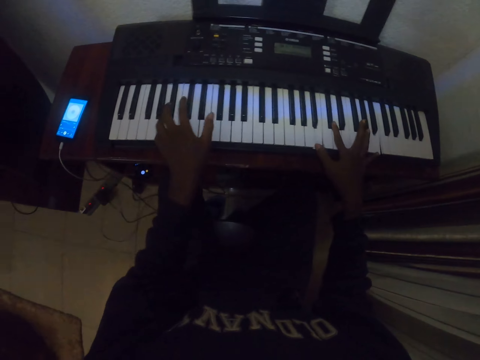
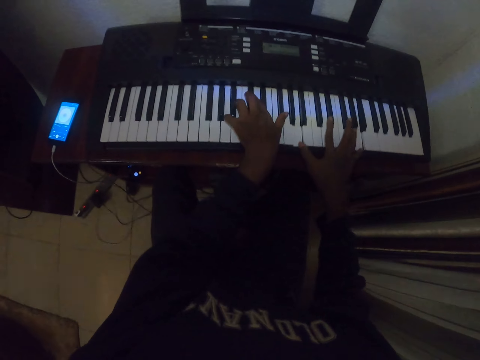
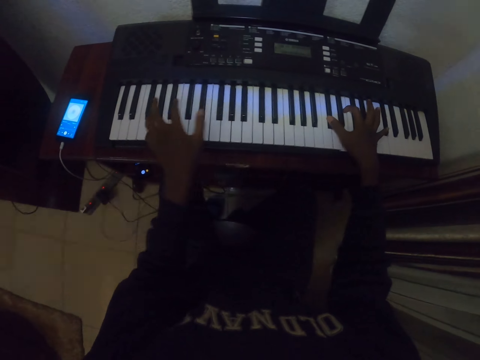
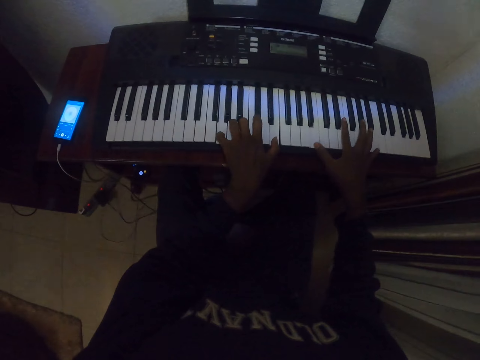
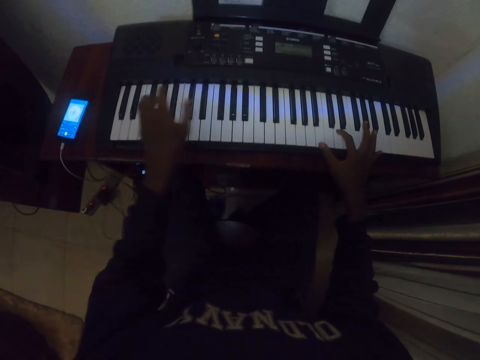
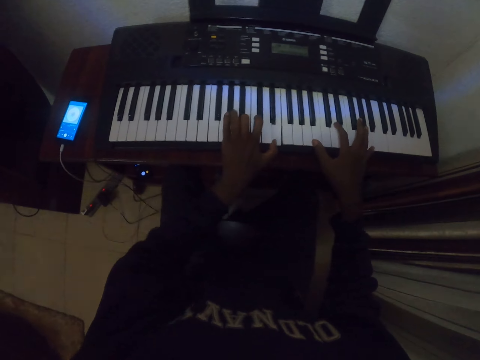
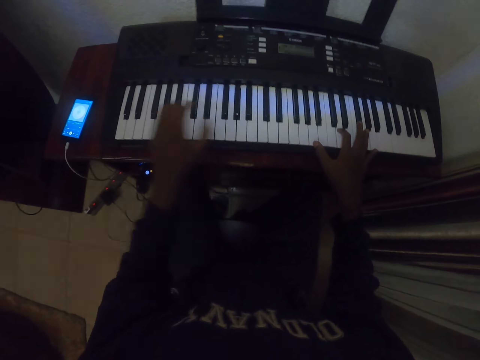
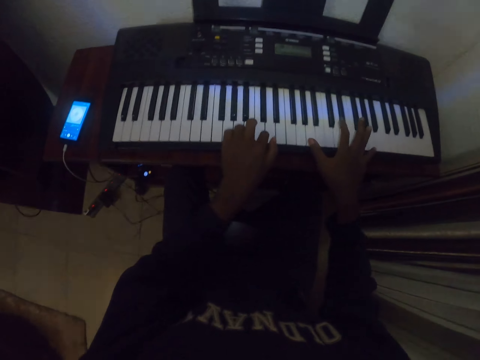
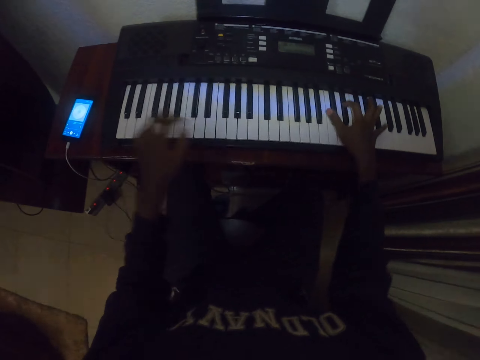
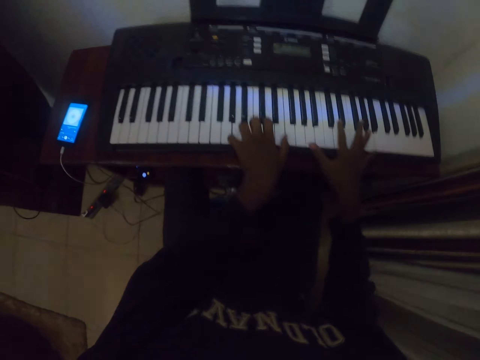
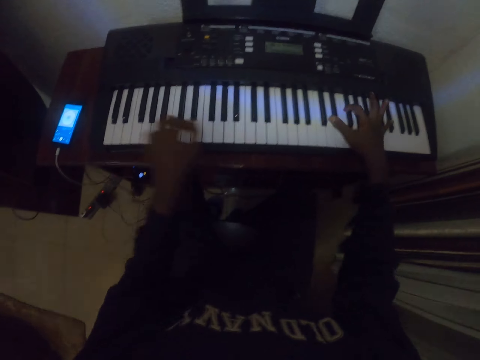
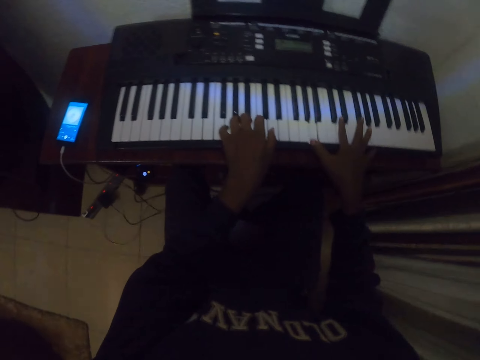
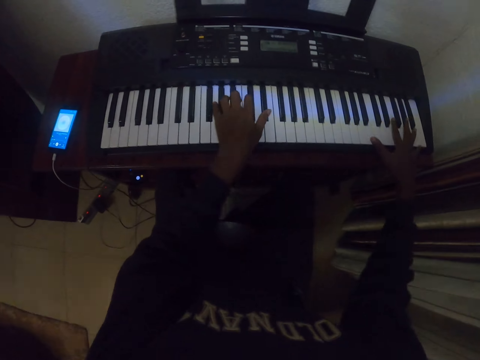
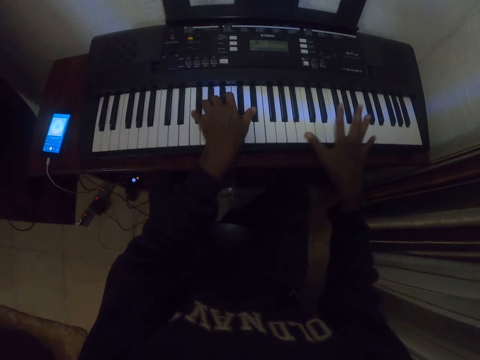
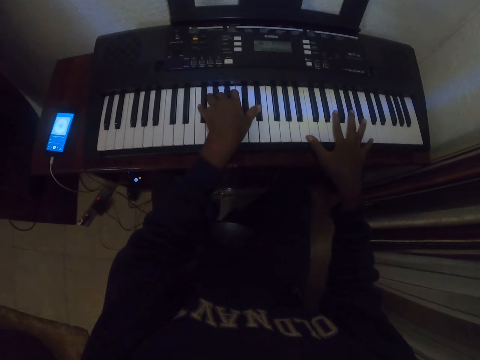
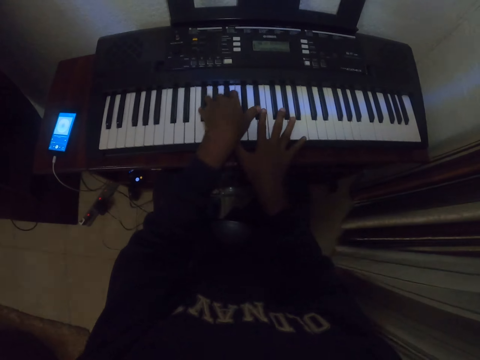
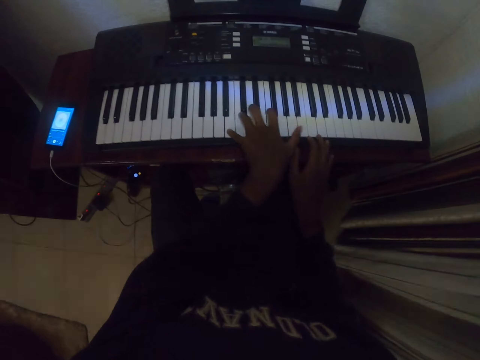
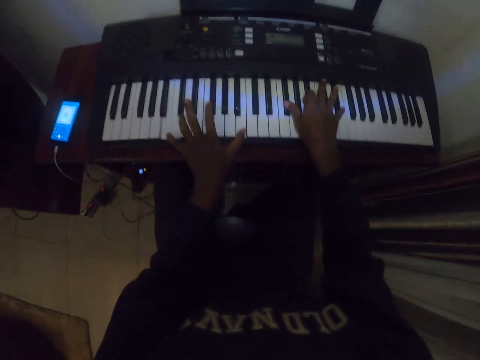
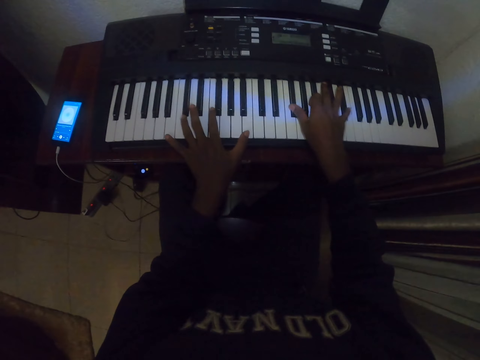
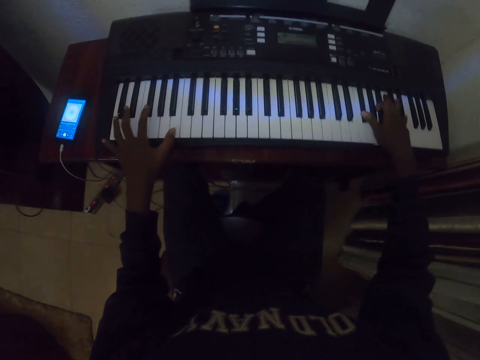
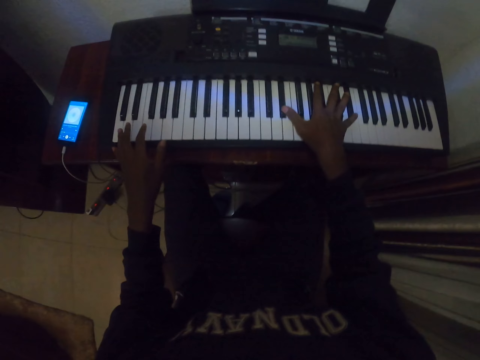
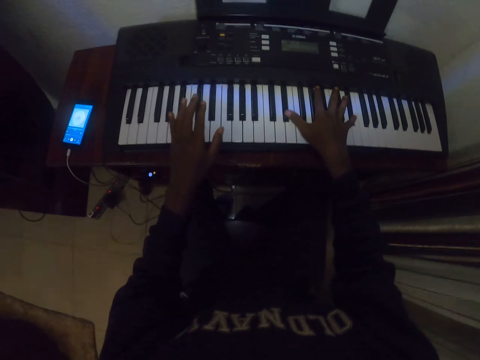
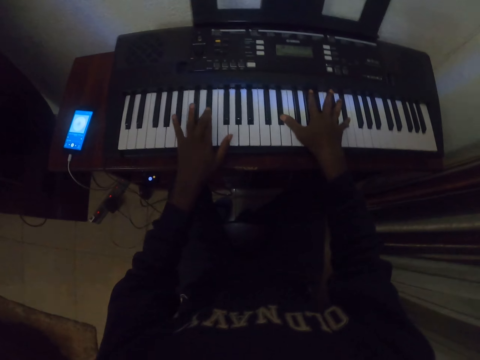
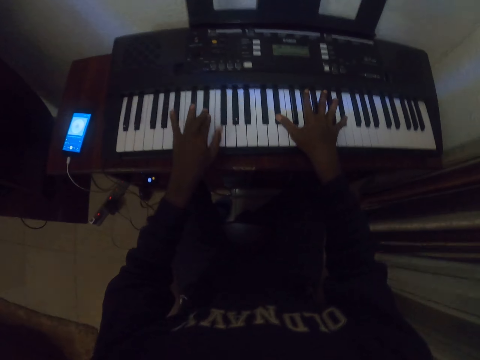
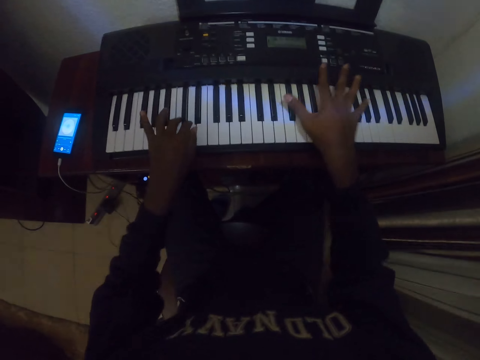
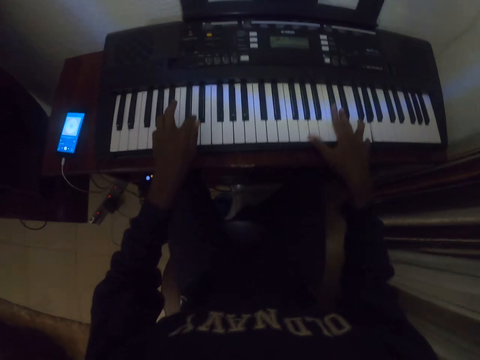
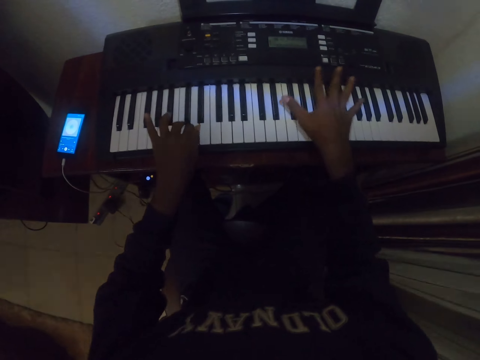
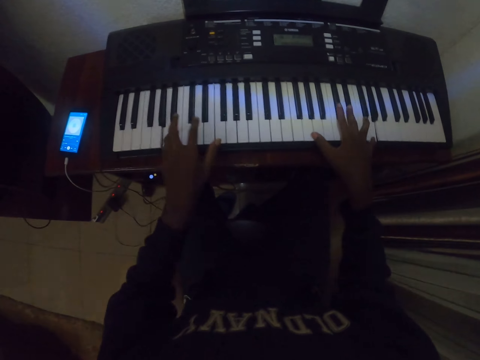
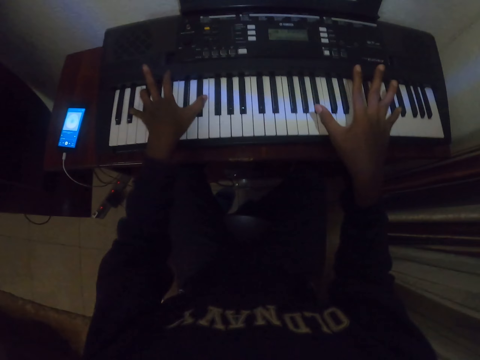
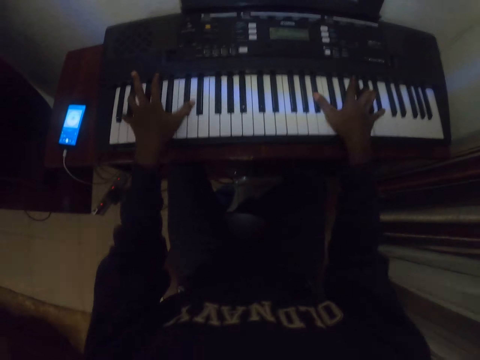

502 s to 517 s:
The camera wearer presses keys on a keyboard.

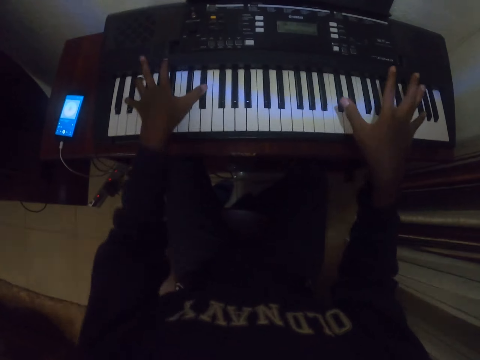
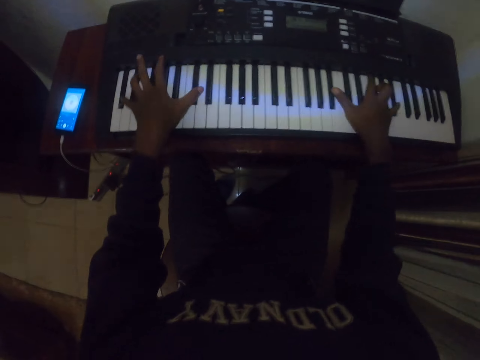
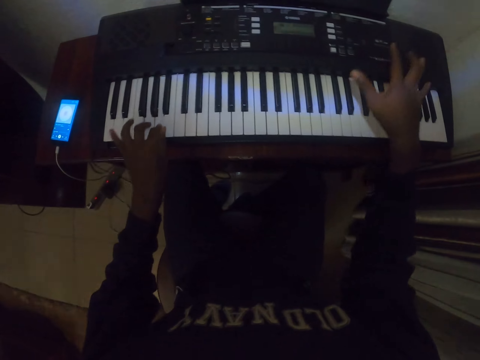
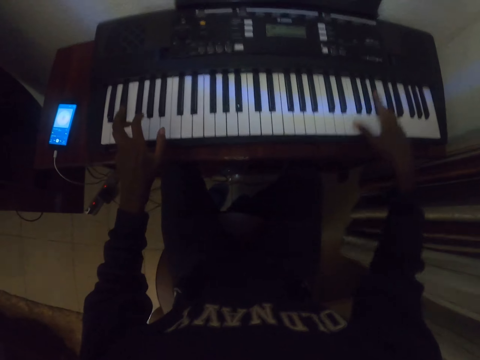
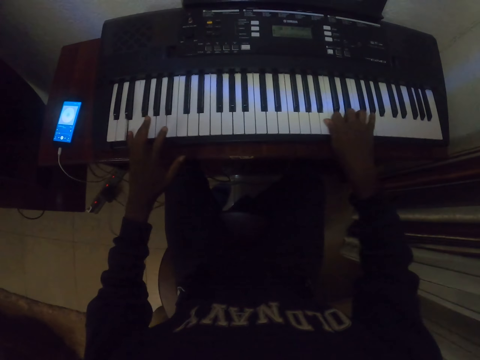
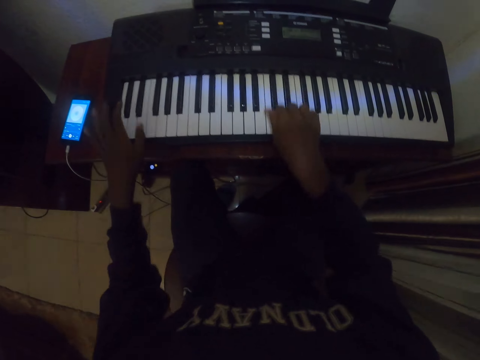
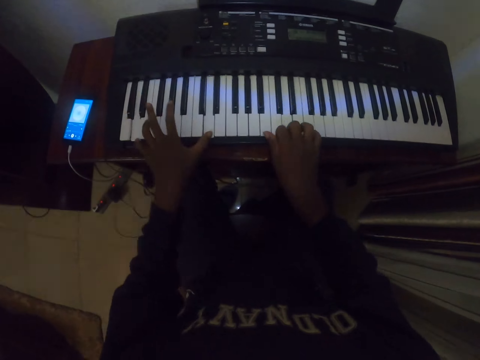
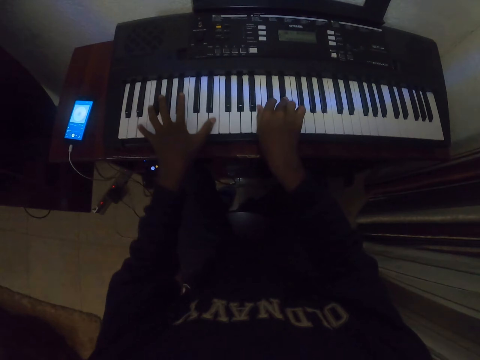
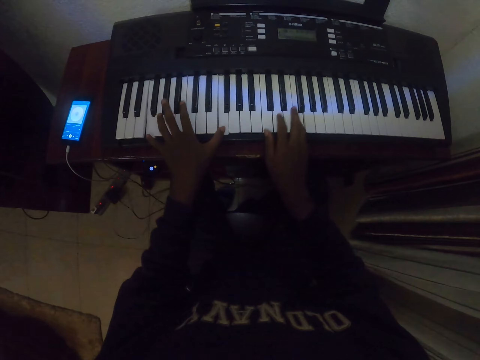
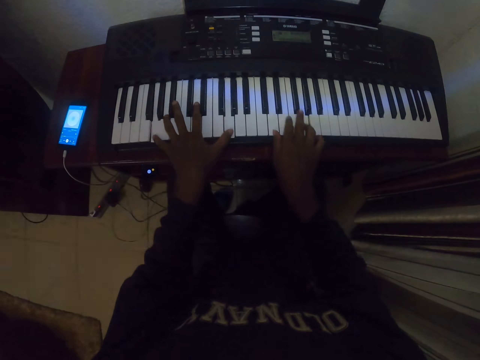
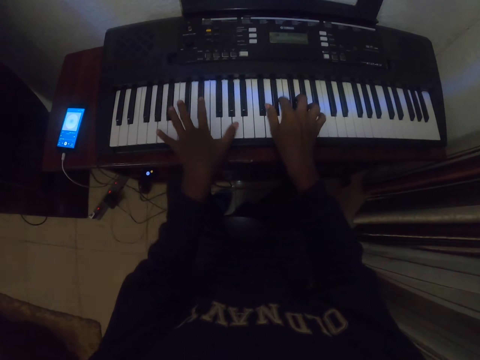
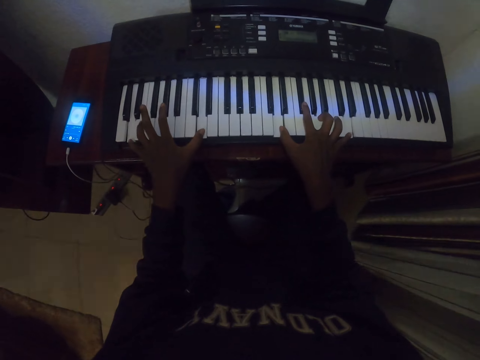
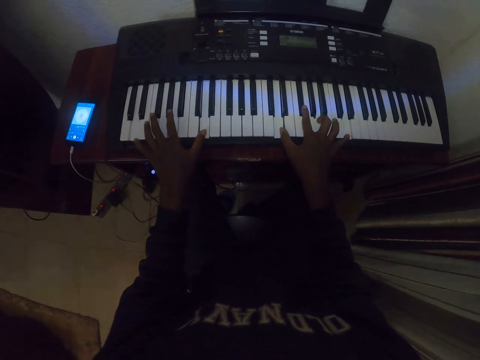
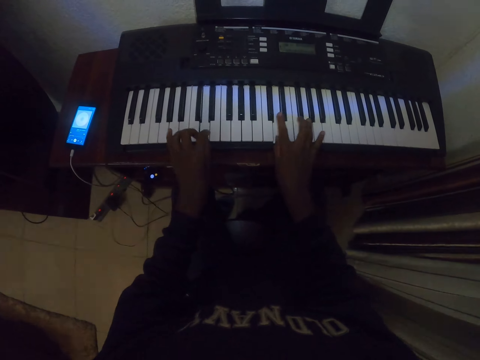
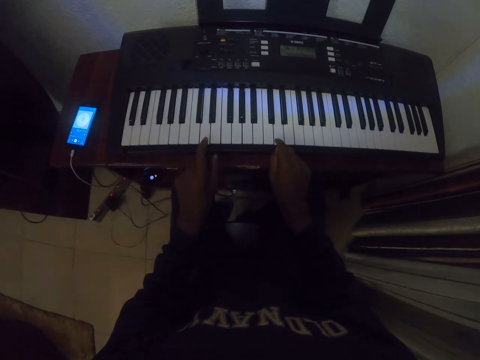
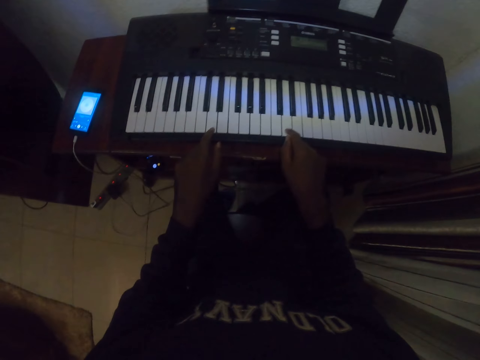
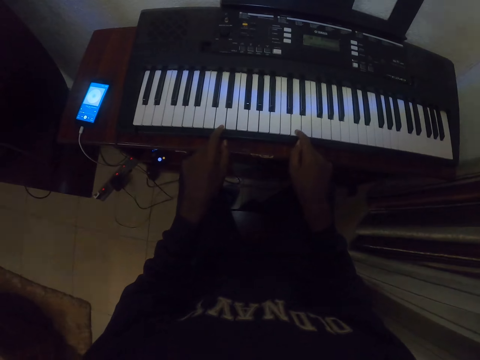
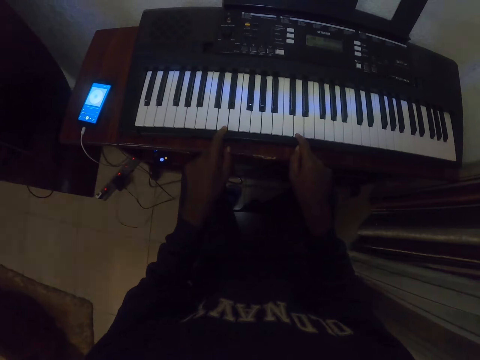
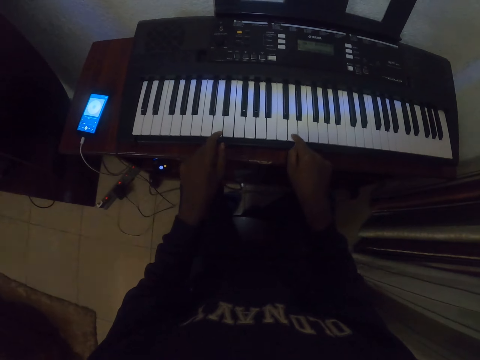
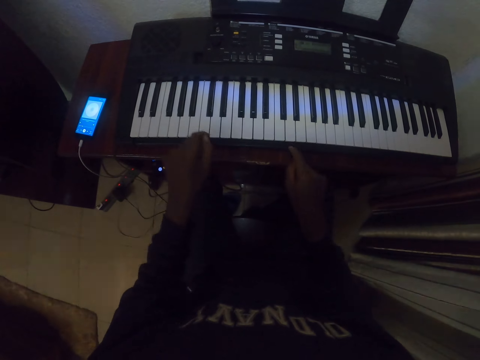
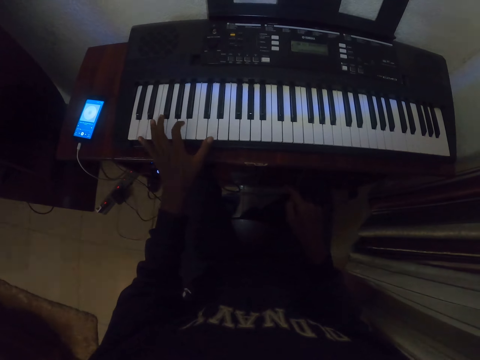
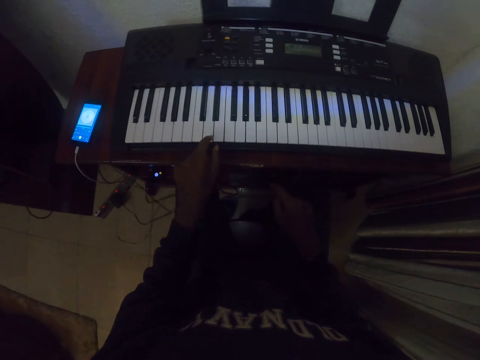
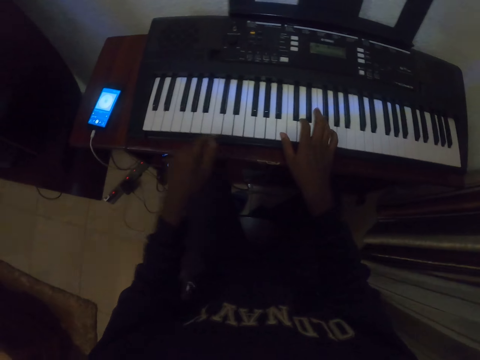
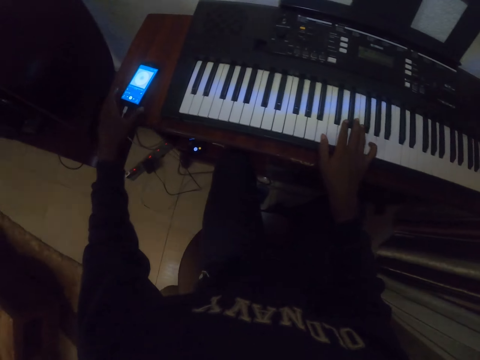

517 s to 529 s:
The camera wearer presses keys on a keyboard.
